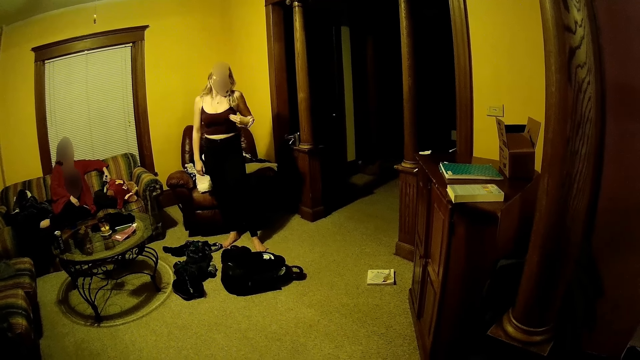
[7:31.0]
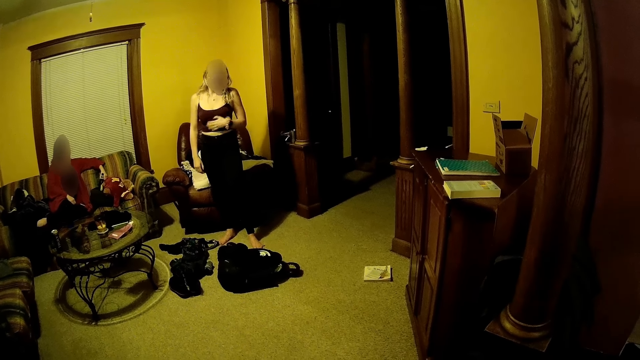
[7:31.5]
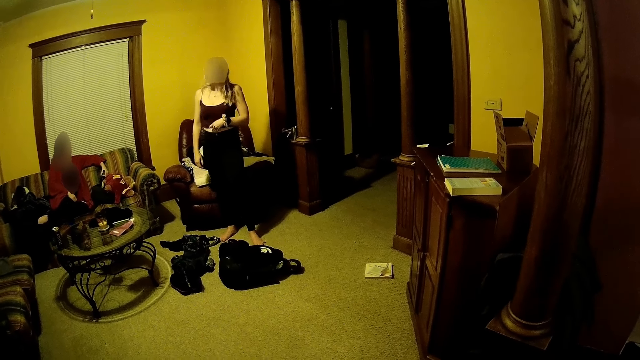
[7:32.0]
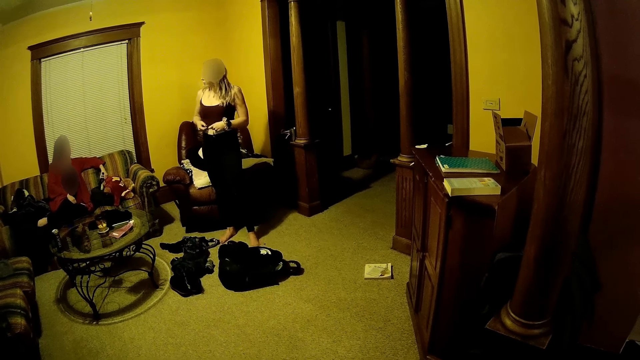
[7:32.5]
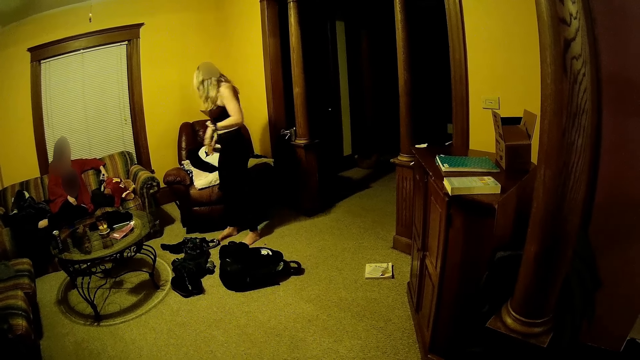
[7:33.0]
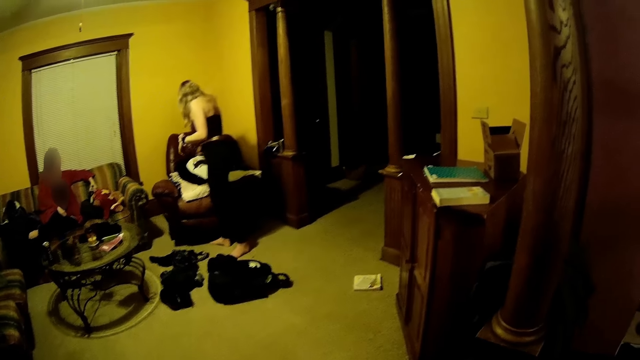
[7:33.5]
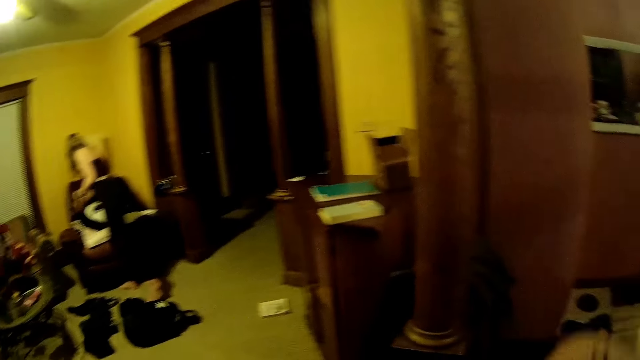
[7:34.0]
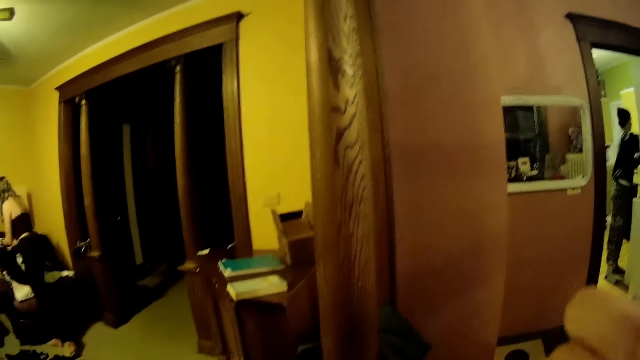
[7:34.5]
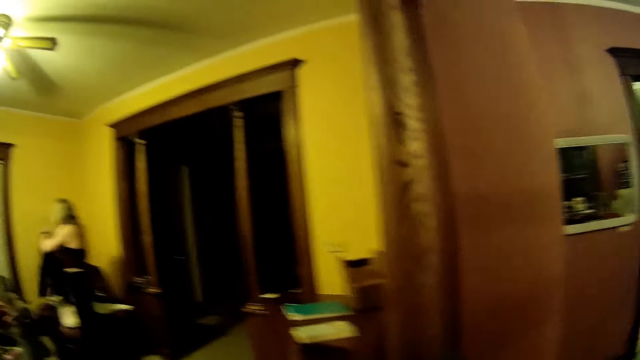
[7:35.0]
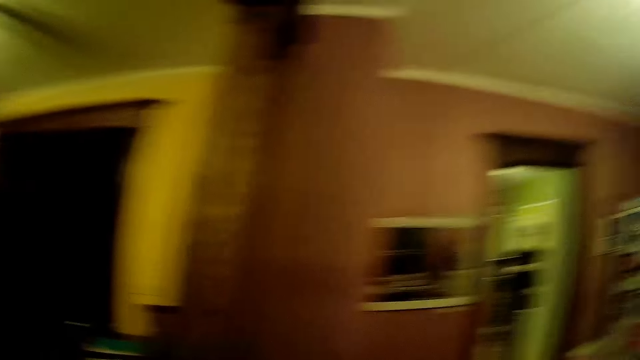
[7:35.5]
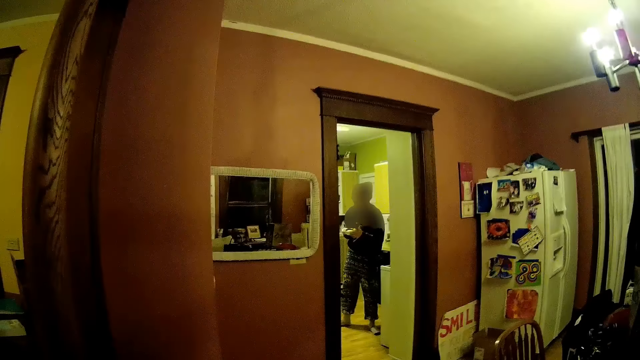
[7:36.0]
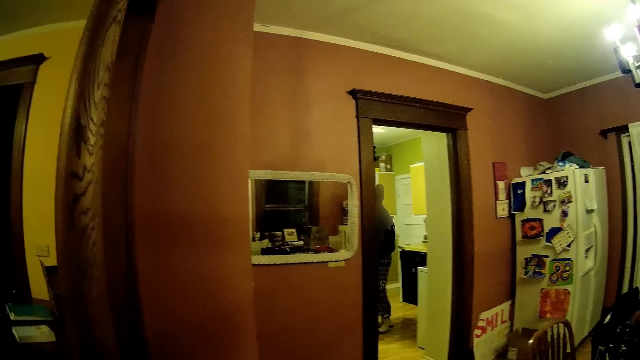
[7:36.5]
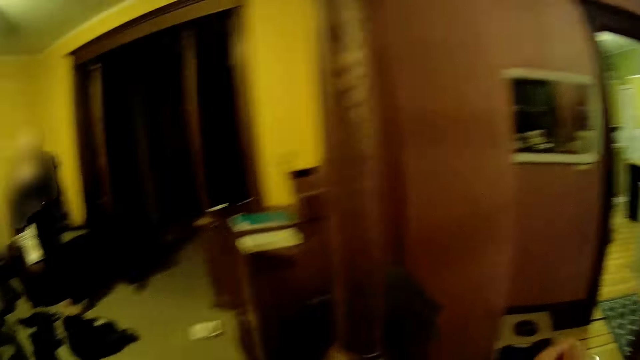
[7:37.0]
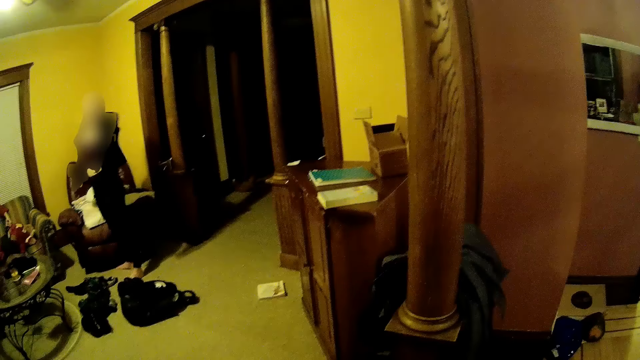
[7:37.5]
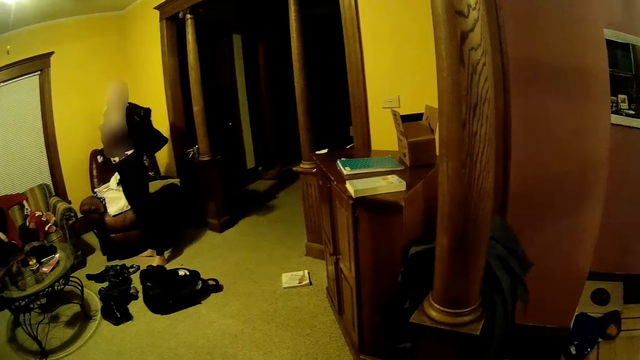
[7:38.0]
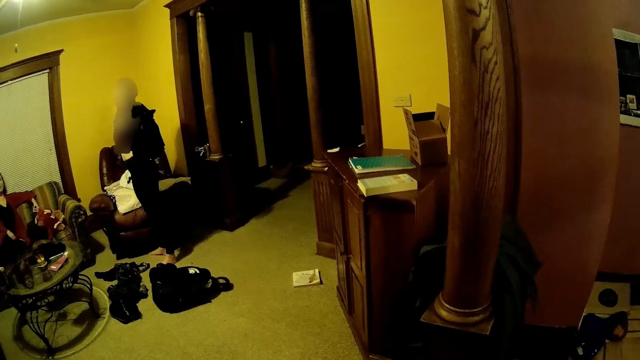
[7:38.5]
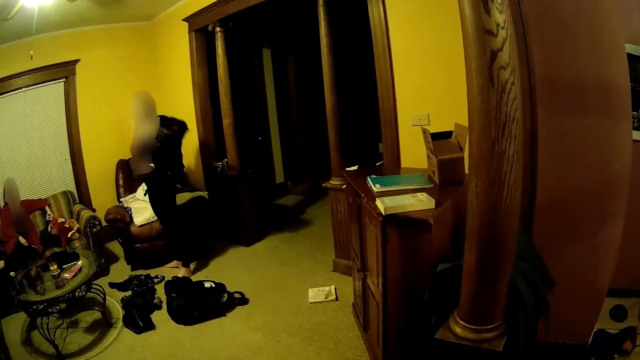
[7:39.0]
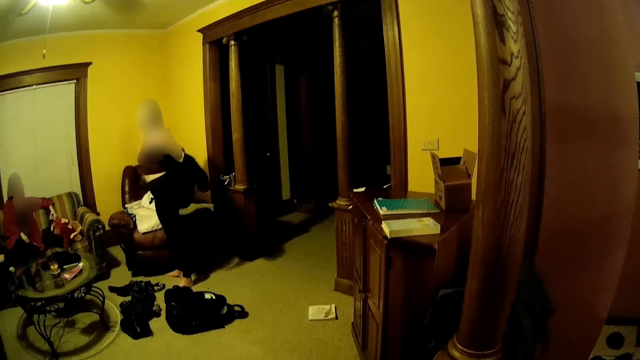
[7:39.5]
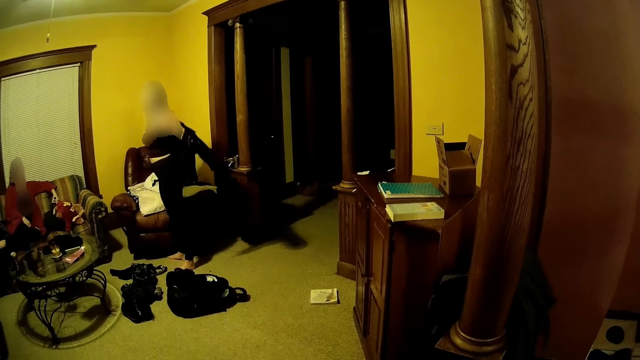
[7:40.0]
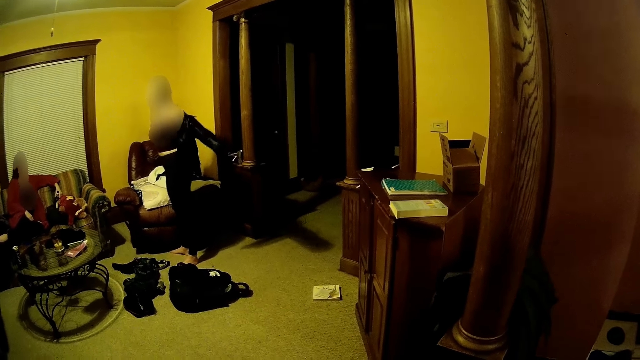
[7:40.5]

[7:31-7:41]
The woman picks up a black shirt from a couch with both hands. The camera wearer lifts his hand up. The woman wears the black shirt with both hands. The man carries a plate of food with both hands. The camera wearer moves around the dining and living room.

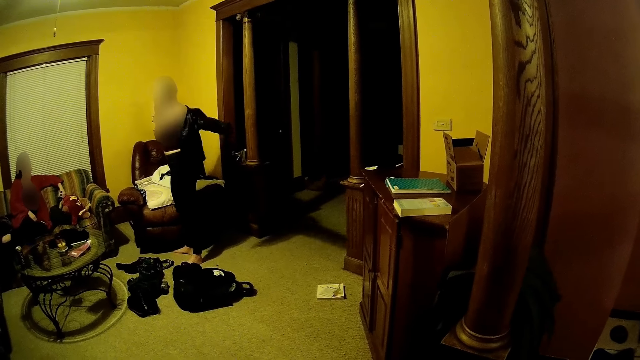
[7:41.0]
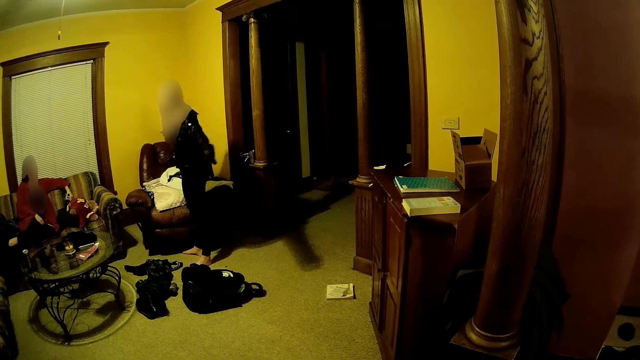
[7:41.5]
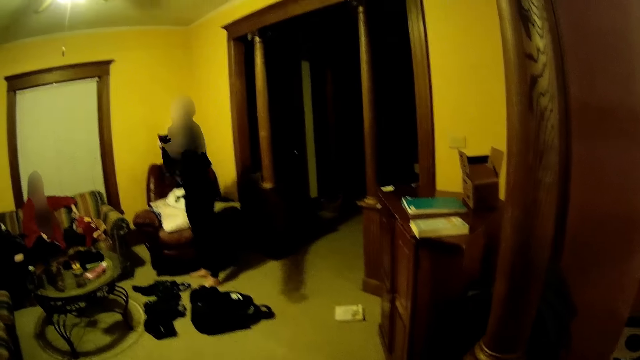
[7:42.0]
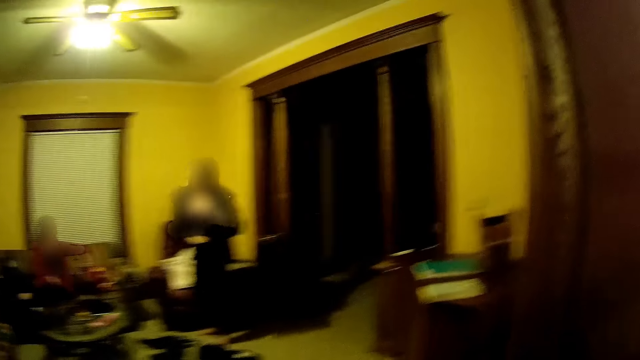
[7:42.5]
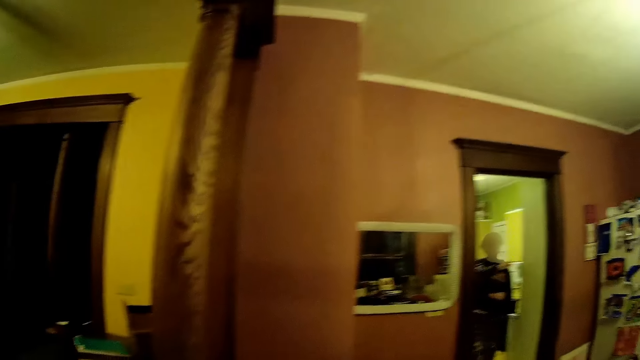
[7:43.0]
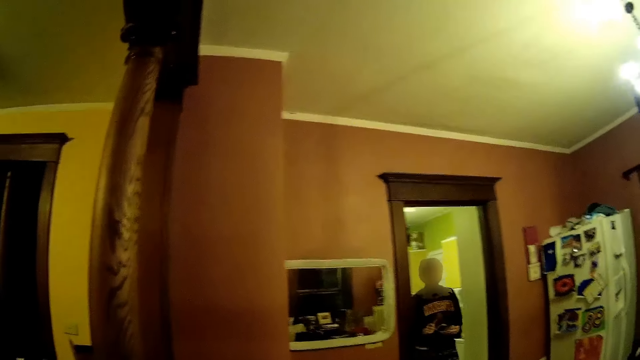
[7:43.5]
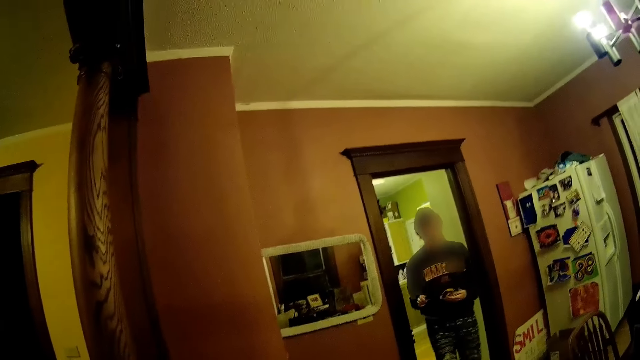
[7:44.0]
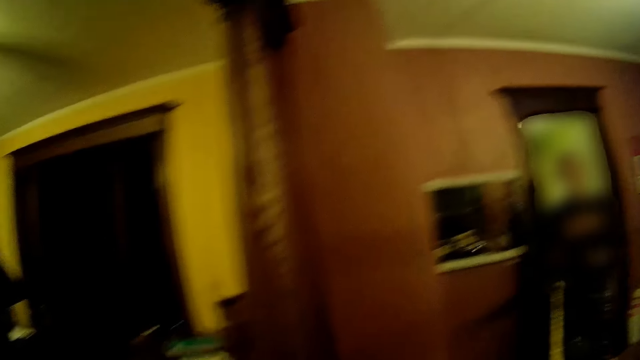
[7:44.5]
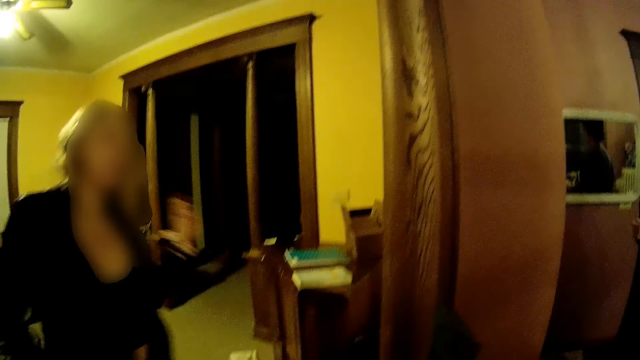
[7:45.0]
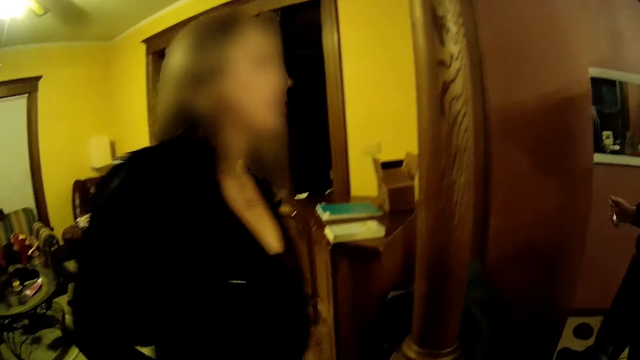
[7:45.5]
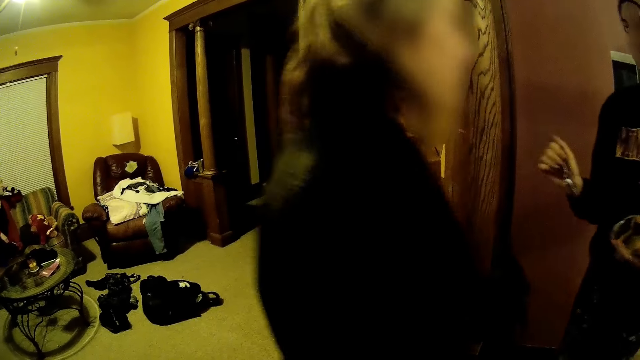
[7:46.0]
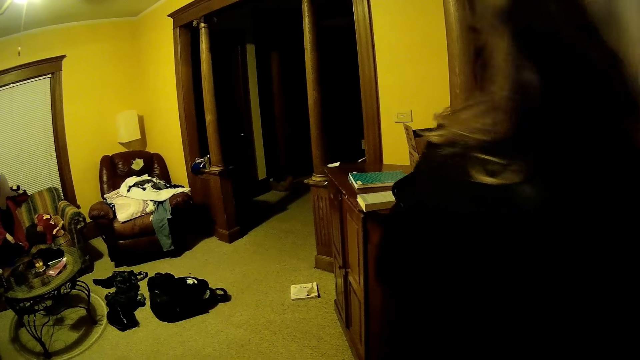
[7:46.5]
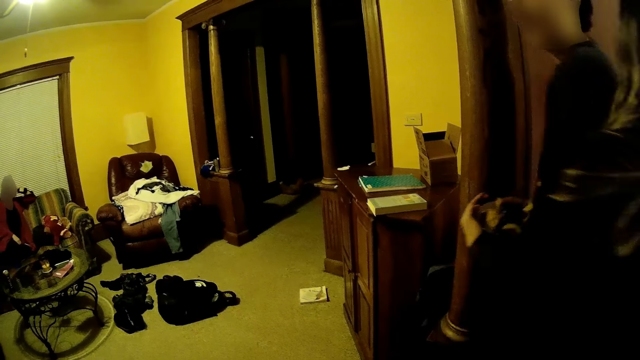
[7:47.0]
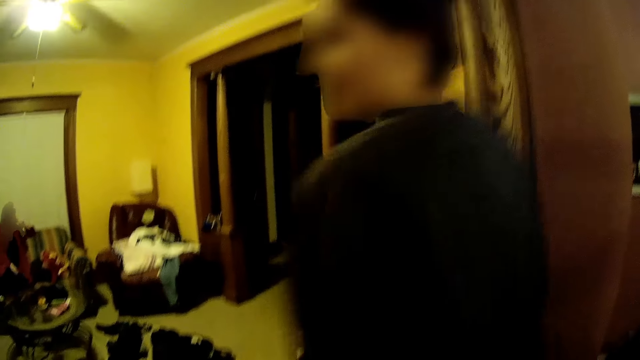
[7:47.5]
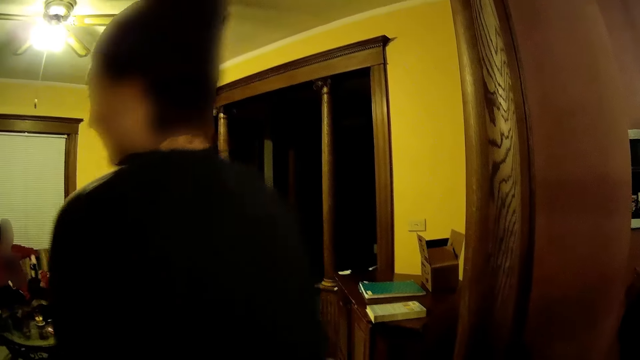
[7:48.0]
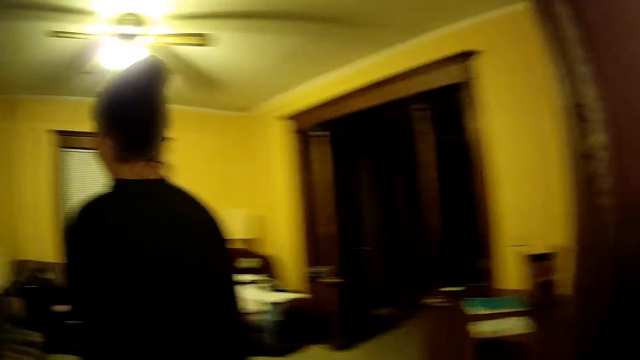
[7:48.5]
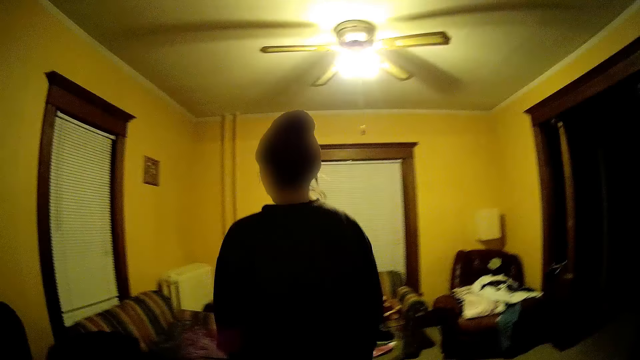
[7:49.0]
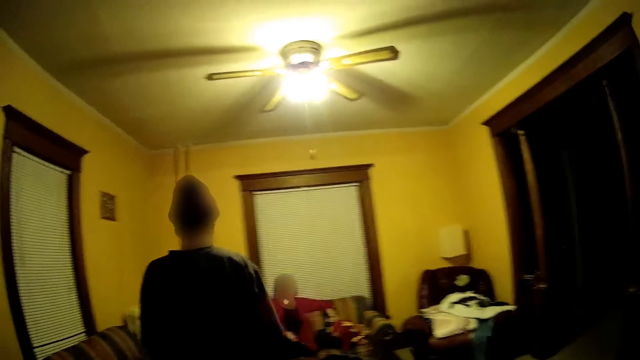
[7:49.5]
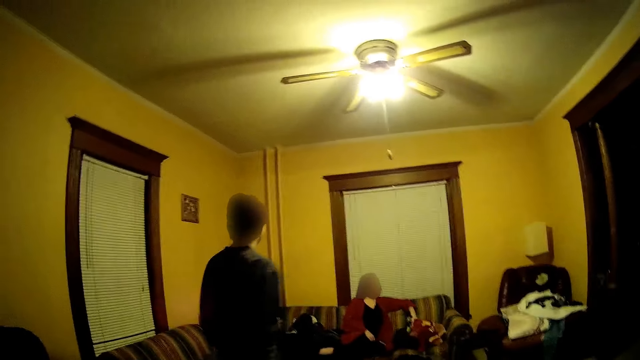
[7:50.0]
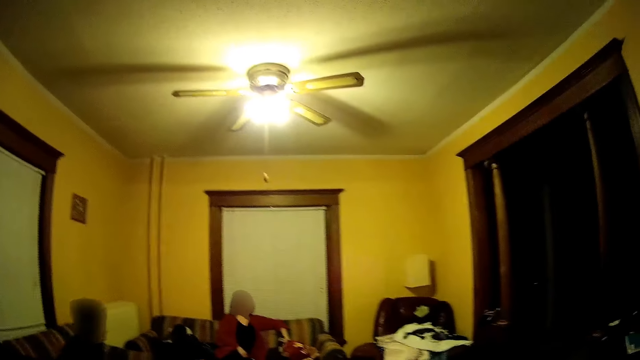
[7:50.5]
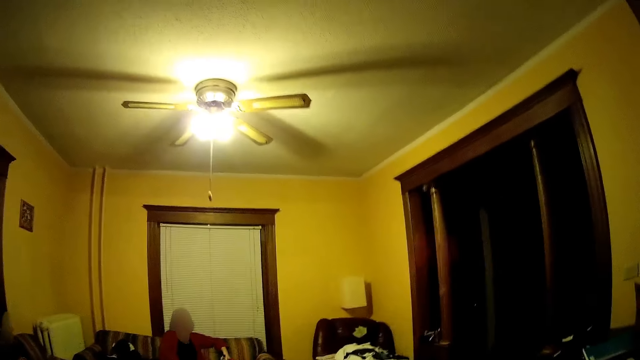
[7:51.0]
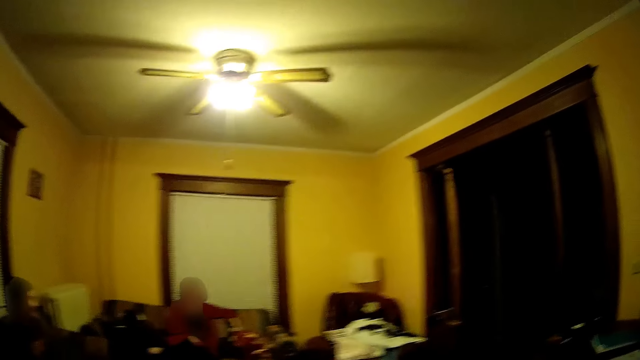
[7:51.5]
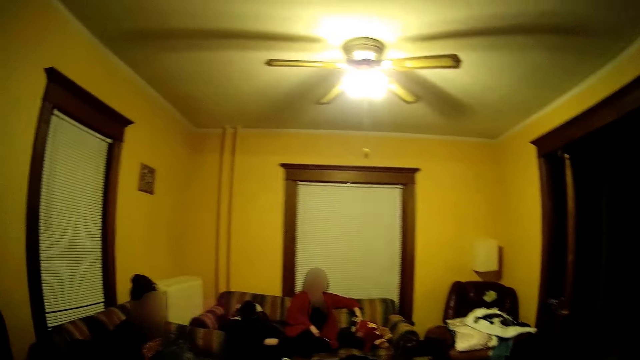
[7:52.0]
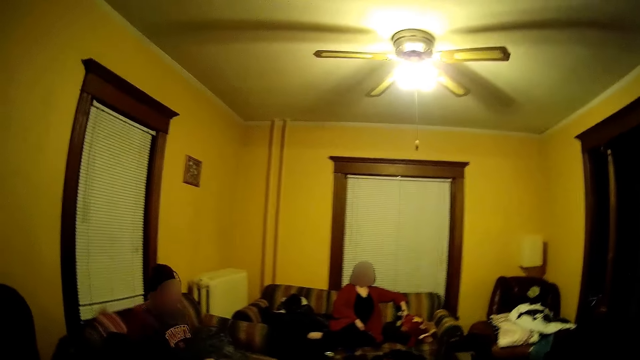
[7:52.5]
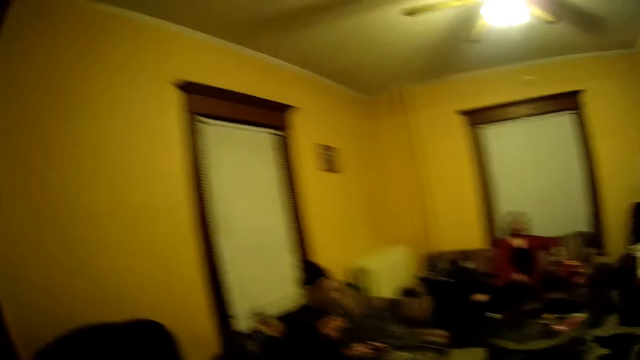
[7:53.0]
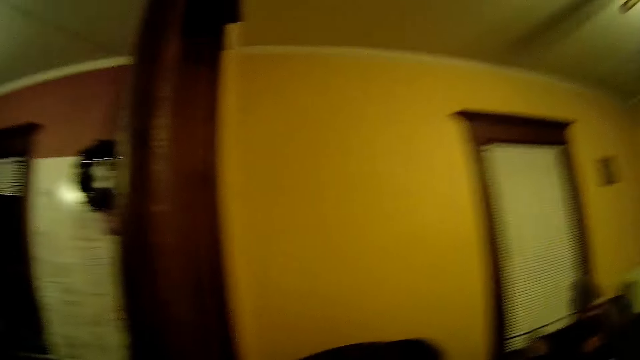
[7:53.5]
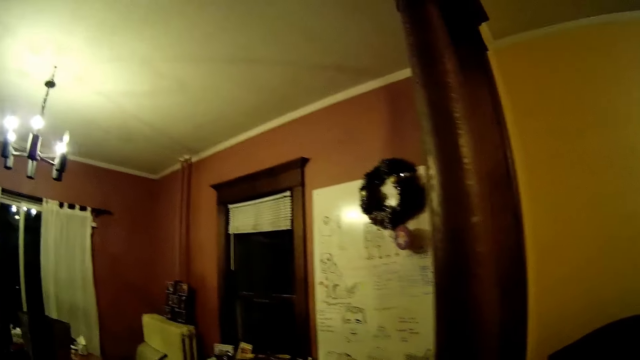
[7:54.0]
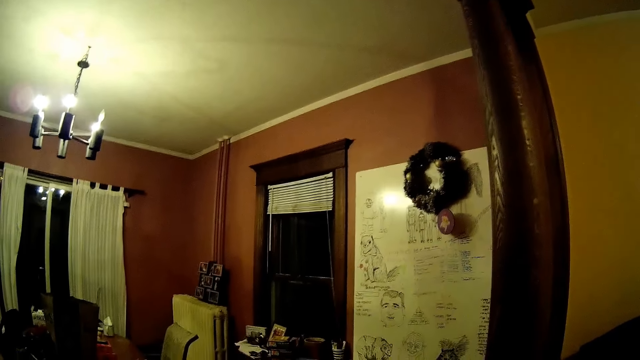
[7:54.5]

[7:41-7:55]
The man walks out of the kitchen and holds a spoon in his right hand. The woman flips her hair with her left hand and walks out of the living room. The man enters the living room and sits on the couch.
